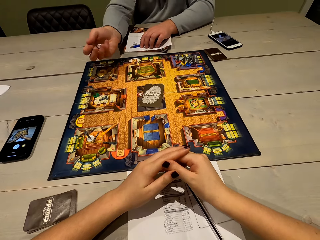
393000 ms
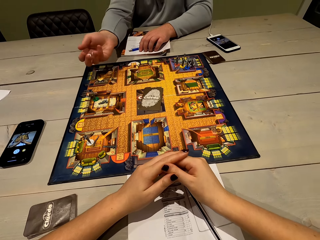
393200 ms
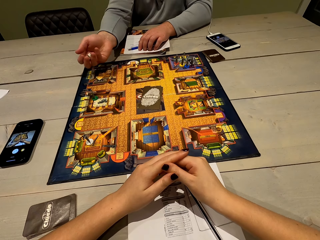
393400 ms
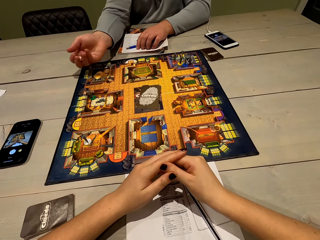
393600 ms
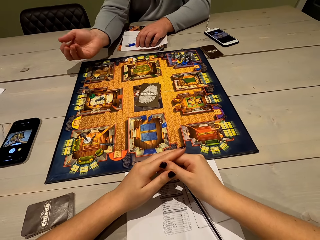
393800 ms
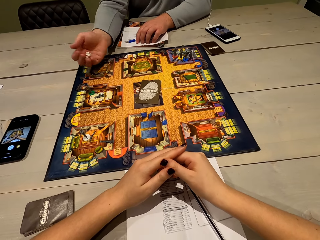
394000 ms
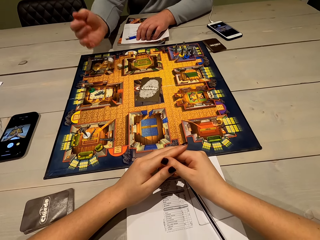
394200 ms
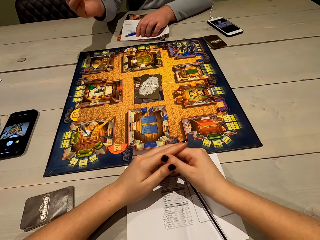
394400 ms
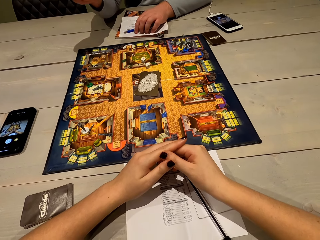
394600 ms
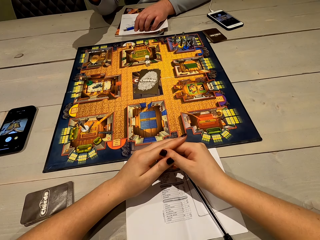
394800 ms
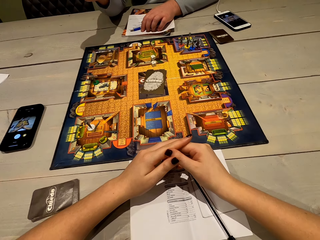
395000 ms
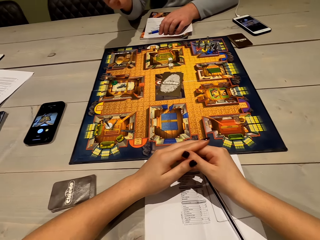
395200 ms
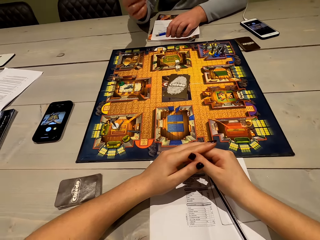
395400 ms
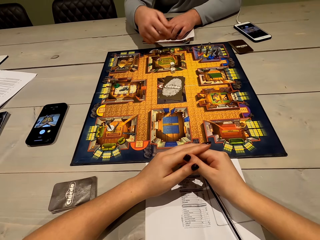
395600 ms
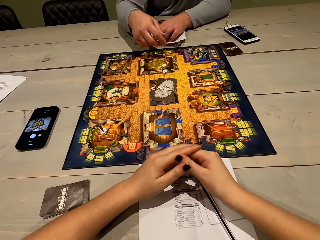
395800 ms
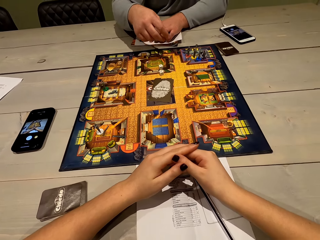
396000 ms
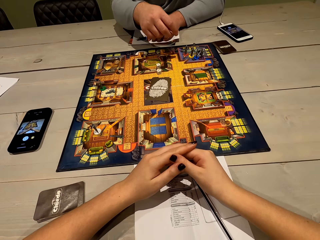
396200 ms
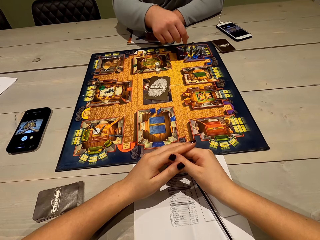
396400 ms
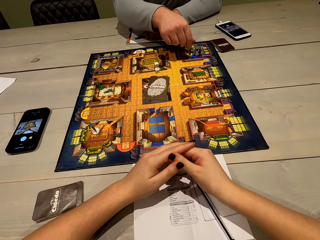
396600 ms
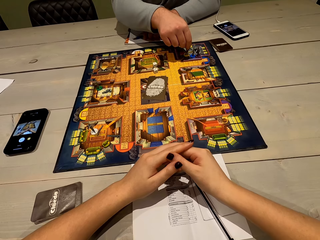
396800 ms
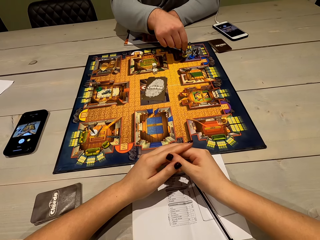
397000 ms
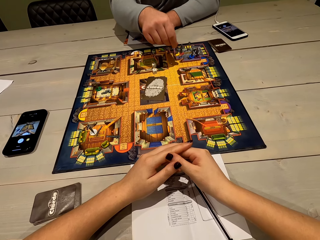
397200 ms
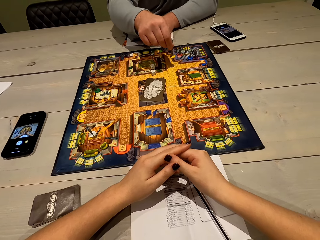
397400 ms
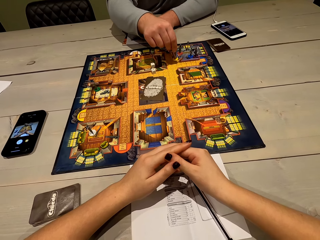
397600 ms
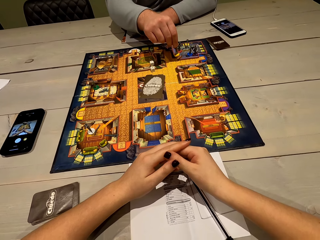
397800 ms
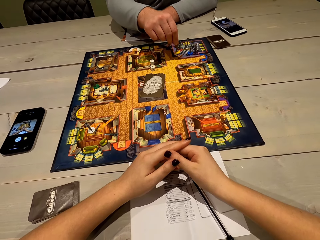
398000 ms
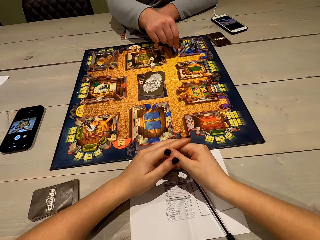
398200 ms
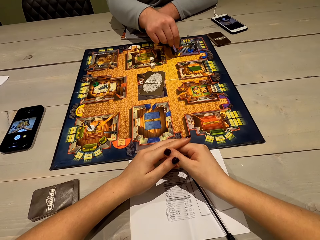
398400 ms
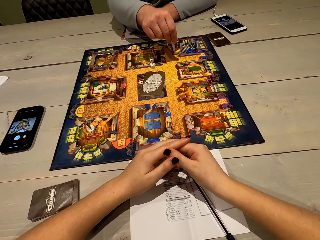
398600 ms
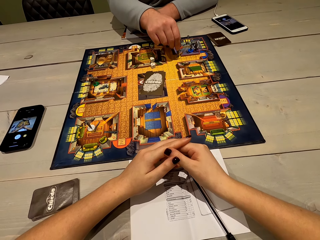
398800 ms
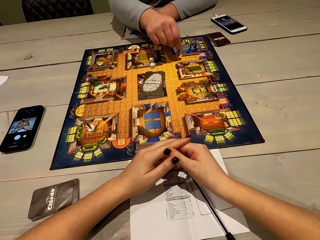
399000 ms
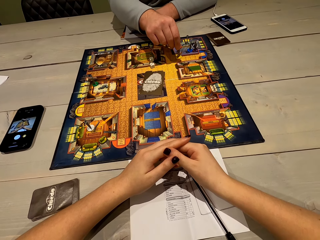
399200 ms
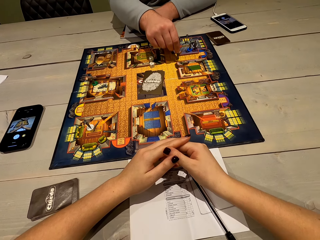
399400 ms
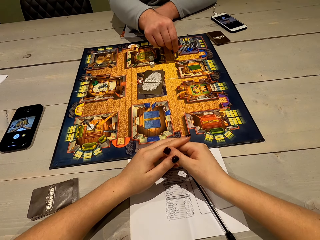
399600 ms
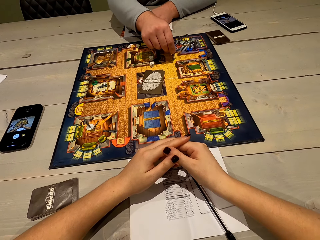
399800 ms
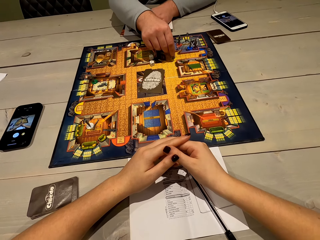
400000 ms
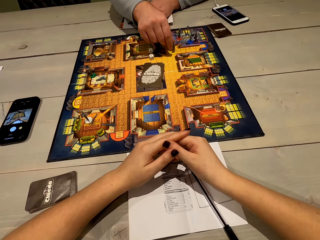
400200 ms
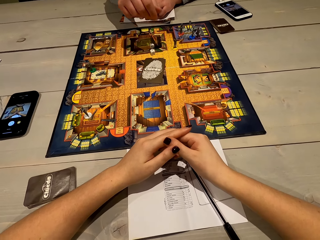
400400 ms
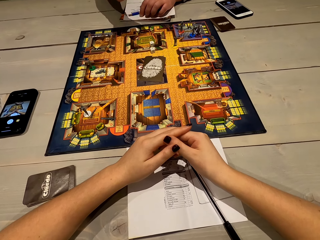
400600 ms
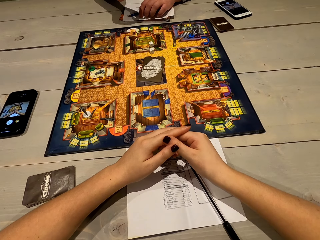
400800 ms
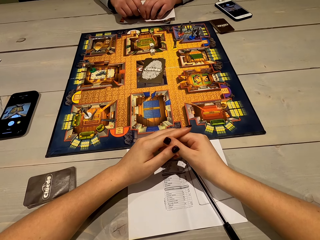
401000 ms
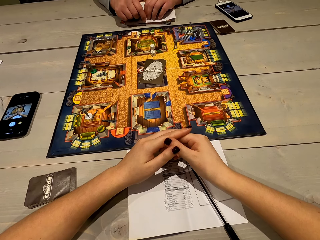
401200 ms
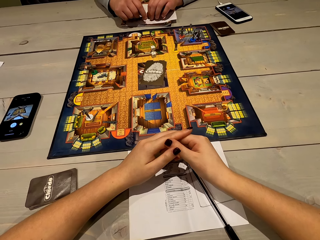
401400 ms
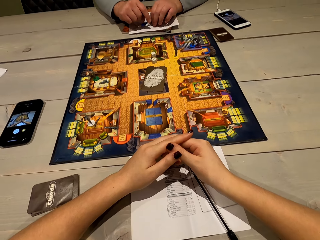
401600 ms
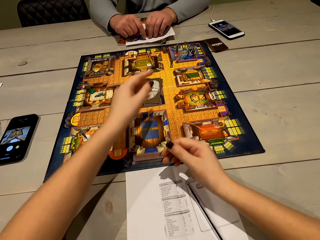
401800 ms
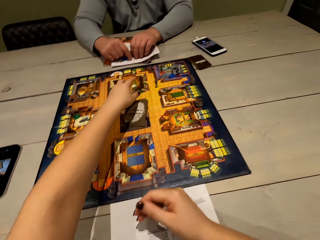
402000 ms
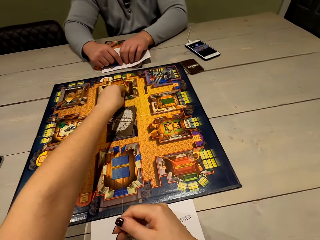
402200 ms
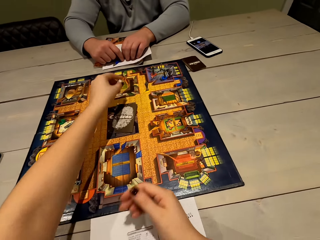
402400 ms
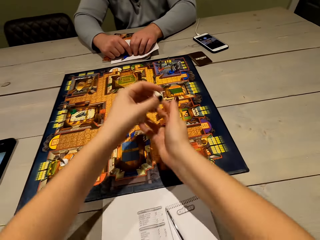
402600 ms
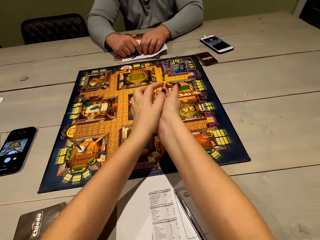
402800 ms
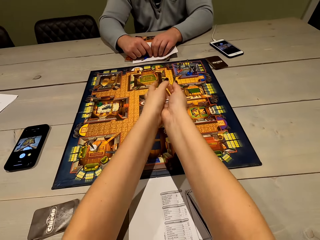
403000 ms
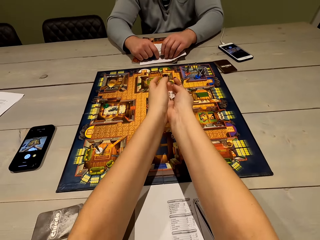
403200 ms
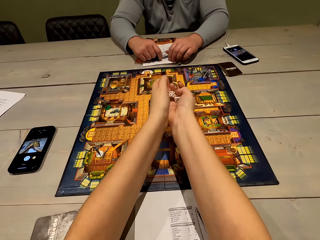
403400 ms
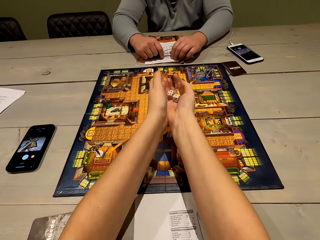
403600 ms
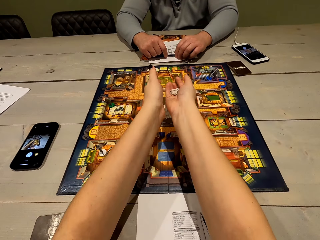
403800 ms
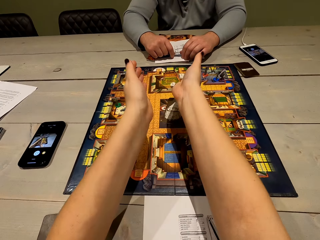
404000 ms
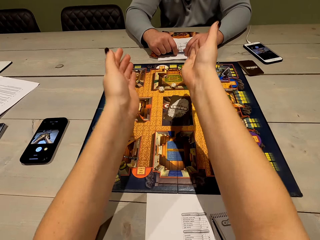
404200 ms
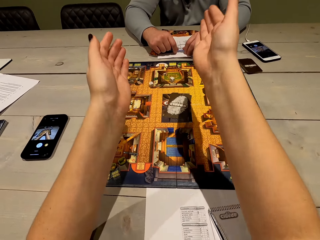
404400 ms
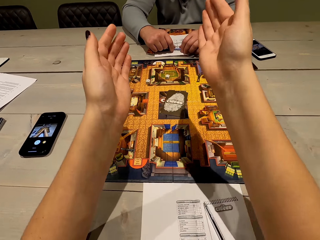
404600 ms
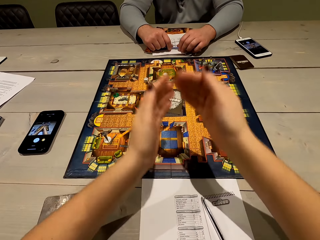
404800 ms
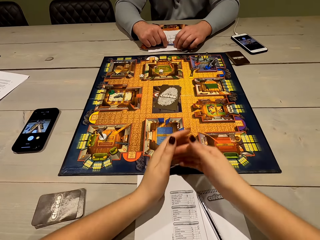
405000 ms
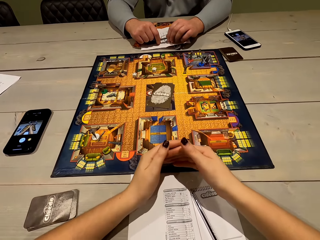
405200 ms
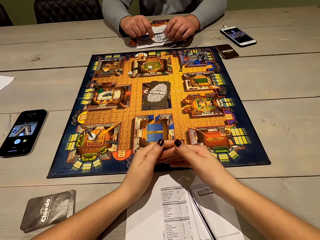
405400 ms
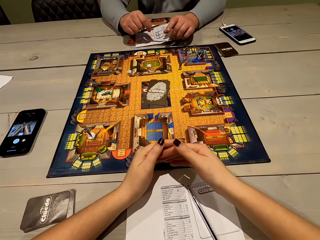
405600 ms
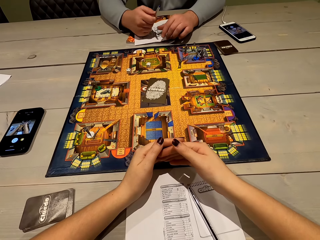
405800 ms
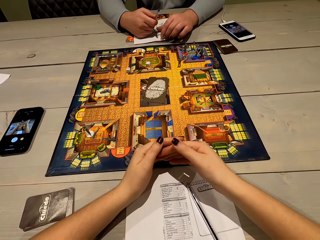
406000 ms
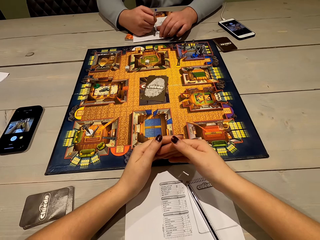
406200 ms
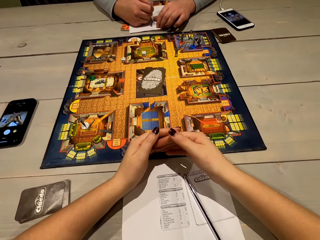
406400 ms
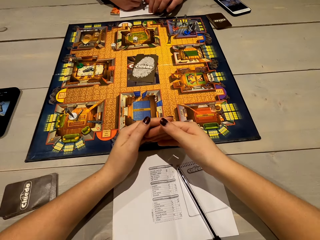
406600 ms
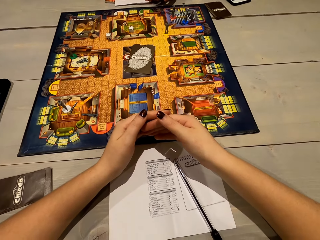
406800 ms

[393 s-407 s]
A man plays the Cluedo board game. The man shakes the dice. The man throws the dice on the game board. The man picks up the game piece. The man places the game piece on the game board. The man talks to the camera wearer. The man moves the game piece on the game board's surface. The camera wearer picks up the dice with her left hand. She places the dice in her right hand. She plays the Cluedo board game. She shakes the dice. She throws the dice on the game board. The man picks up the pen with both his hands.

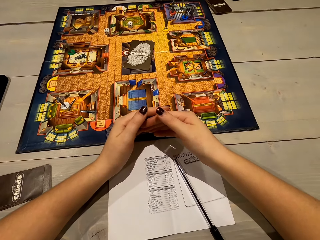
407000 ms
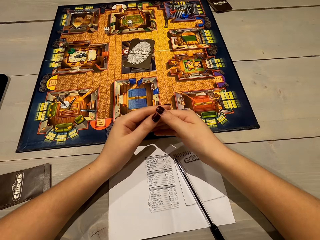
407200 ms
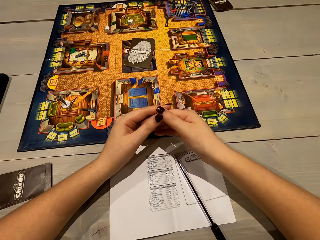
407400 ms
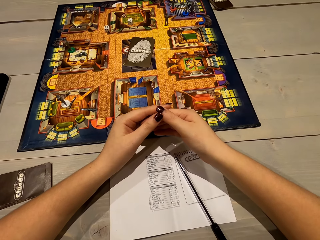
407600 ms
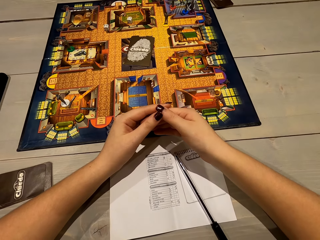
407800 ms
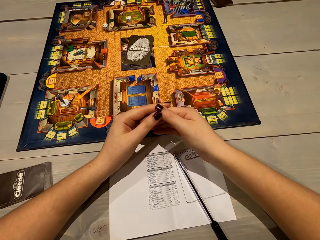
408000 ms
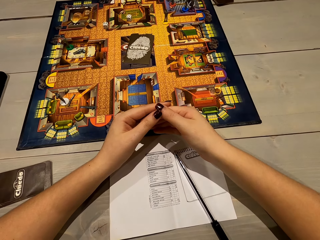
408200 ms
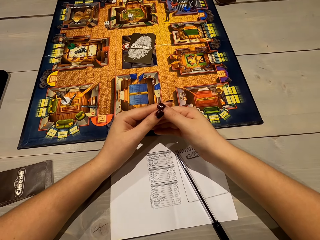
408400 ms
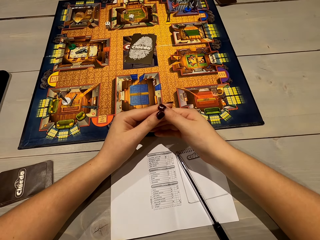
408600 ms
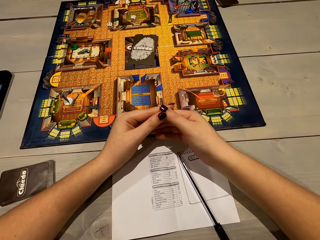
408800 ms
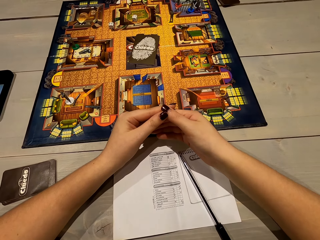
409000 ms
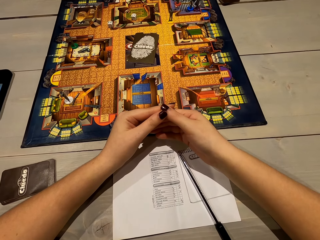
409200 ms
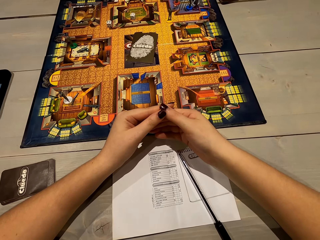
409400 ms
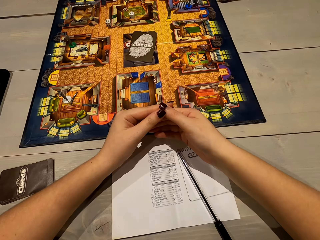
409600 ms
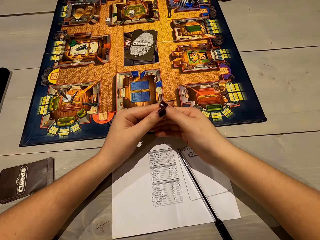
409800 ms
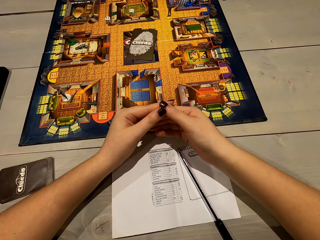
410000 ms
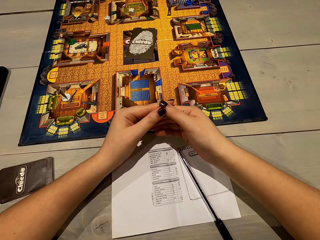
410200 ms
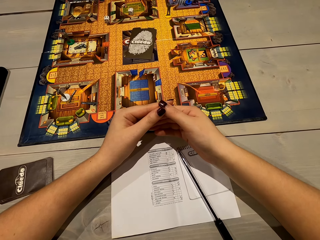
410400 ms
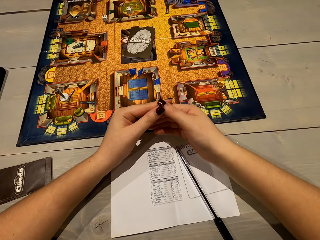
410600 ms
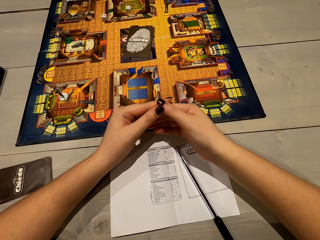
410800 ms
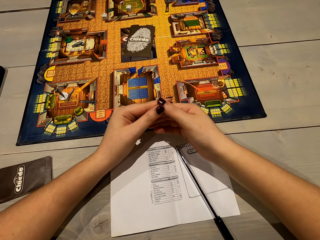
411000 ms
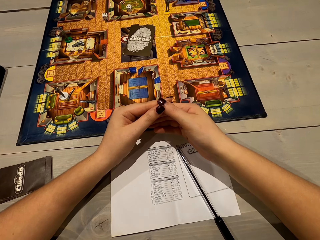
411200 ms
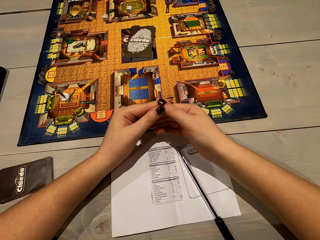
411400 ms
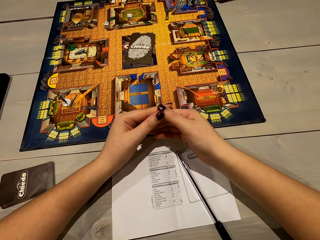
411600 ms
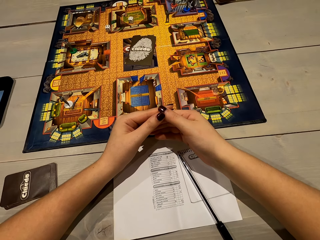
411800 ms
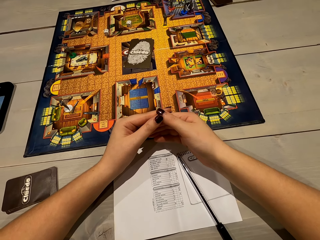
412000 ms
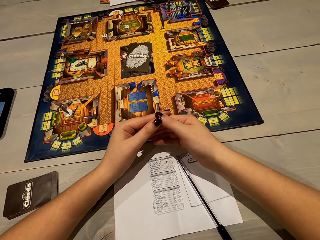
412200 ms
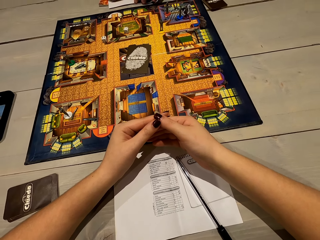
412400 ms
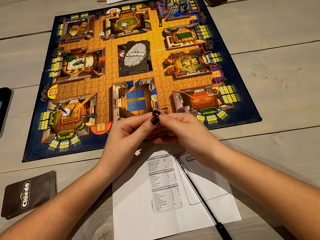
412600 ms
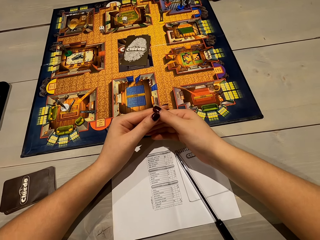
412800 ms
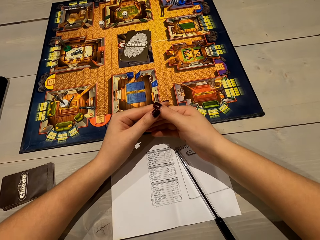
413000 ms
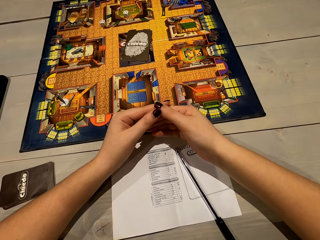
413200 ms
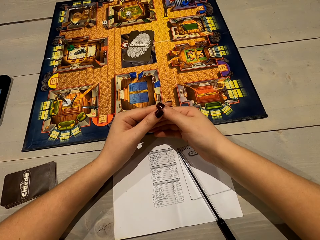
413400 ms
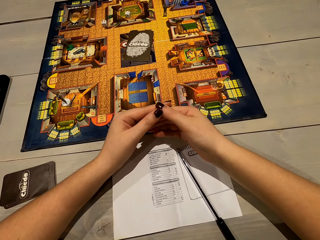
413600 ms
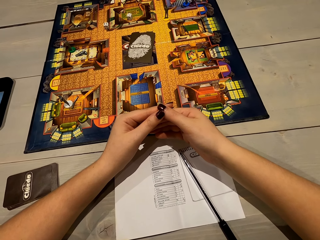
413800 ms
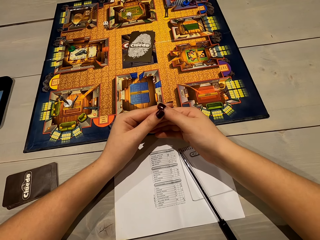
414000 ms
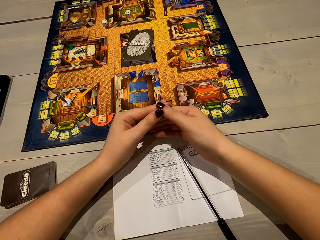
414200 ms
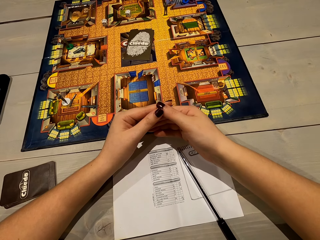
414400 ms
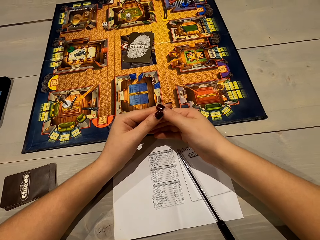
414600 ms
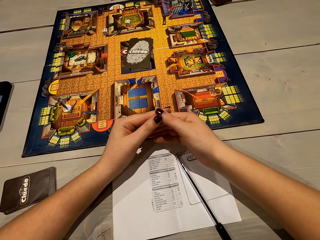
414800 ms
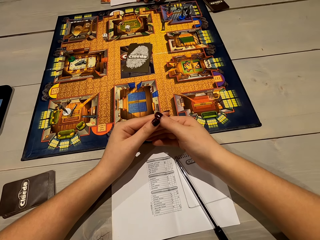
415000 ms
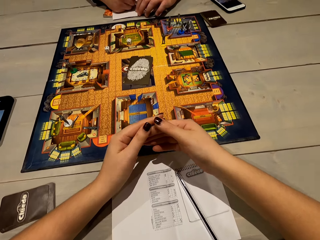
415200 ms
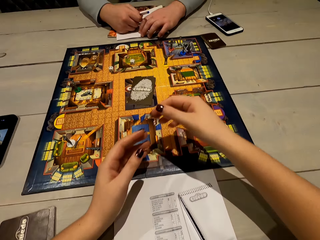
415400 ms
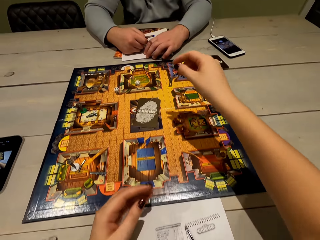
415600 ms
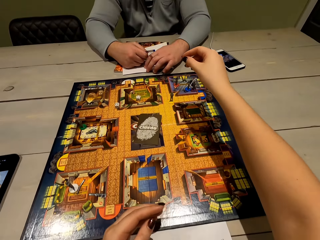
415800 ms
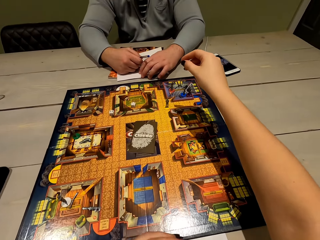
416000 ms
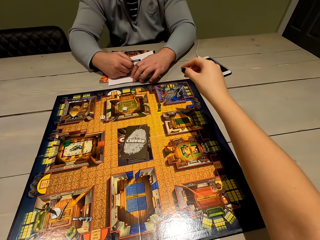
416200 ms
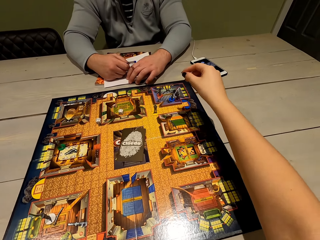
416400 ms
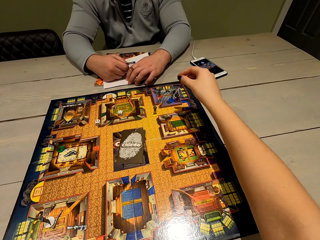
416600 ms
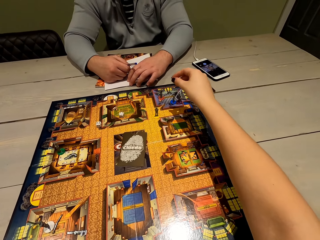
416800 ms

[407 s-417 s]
The camera wearer talks to a man. They stare at the sheet of paper.
